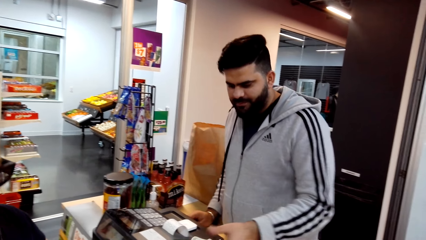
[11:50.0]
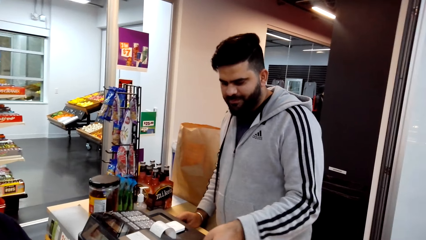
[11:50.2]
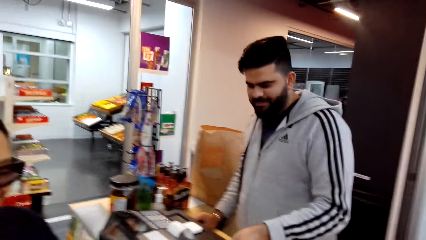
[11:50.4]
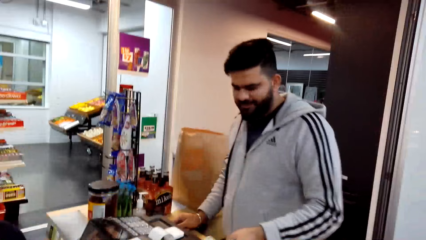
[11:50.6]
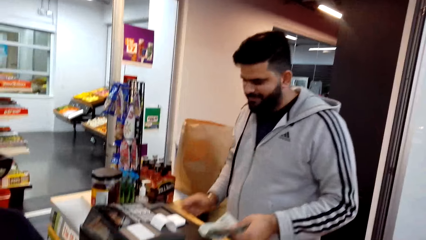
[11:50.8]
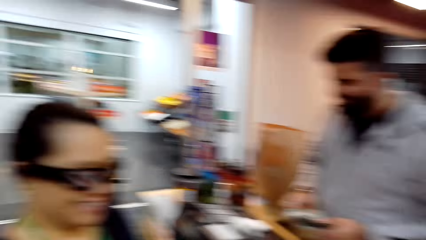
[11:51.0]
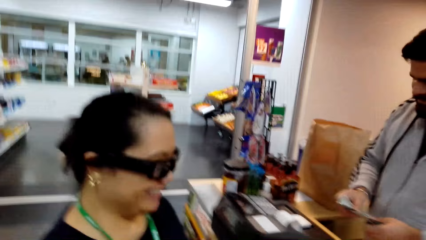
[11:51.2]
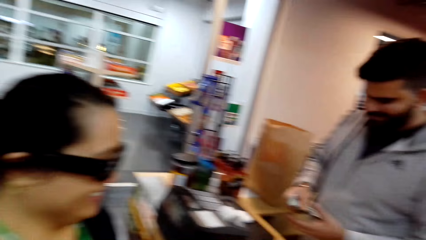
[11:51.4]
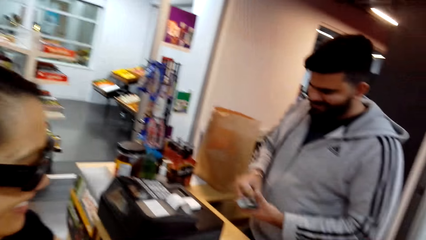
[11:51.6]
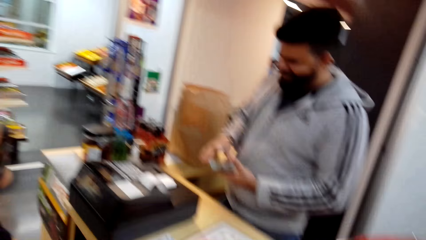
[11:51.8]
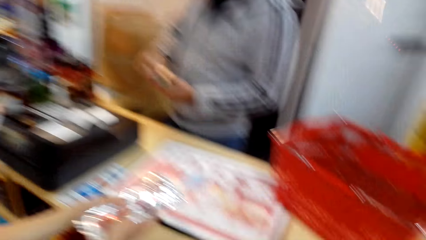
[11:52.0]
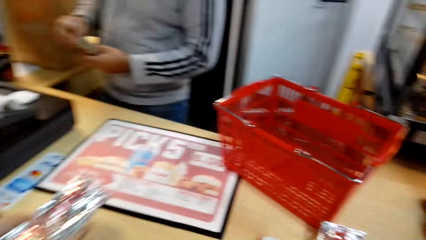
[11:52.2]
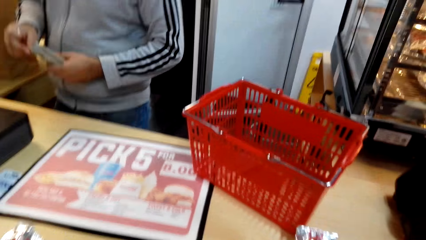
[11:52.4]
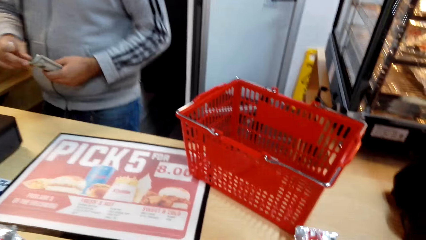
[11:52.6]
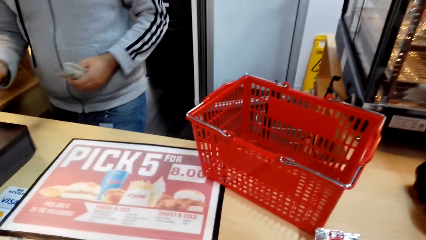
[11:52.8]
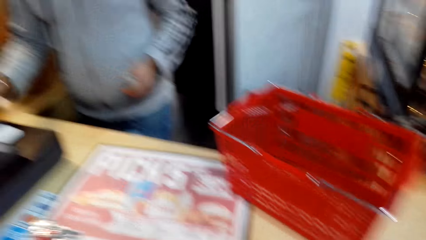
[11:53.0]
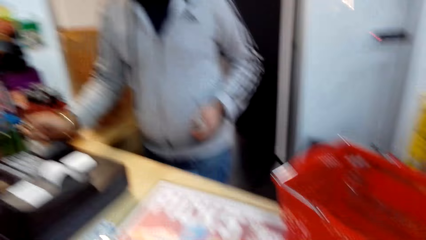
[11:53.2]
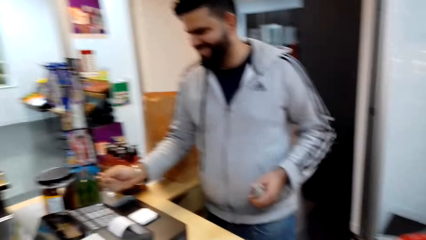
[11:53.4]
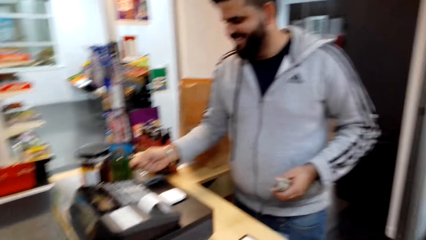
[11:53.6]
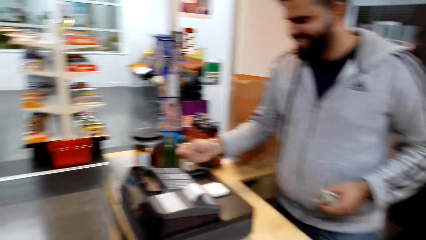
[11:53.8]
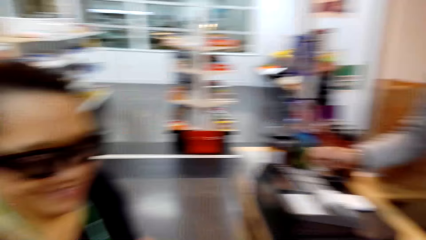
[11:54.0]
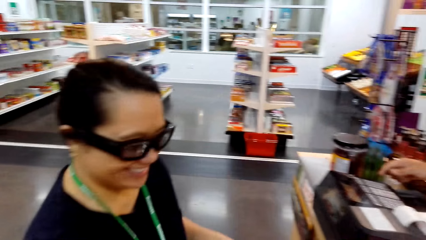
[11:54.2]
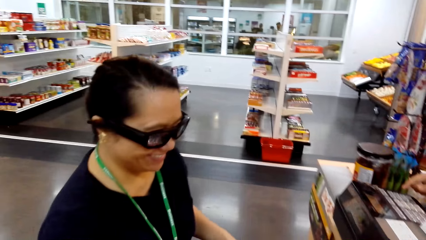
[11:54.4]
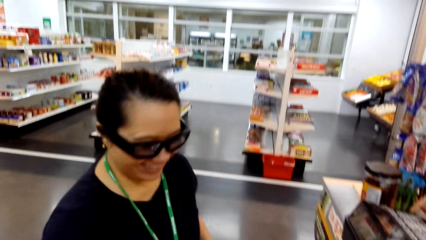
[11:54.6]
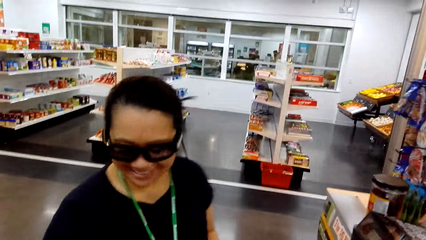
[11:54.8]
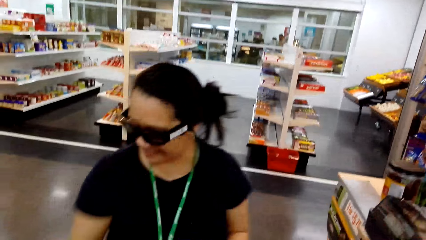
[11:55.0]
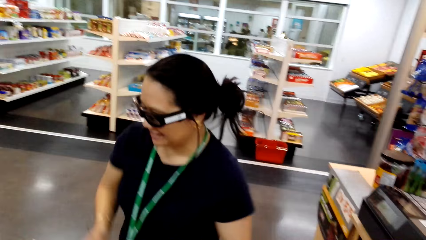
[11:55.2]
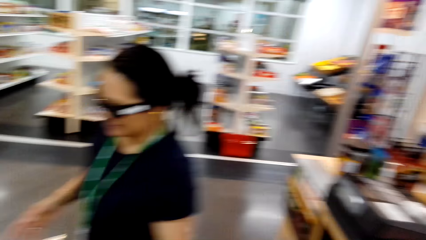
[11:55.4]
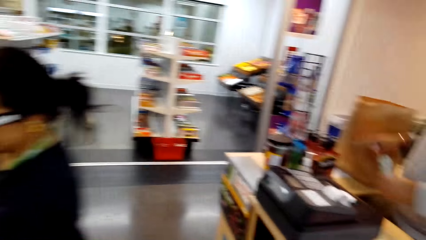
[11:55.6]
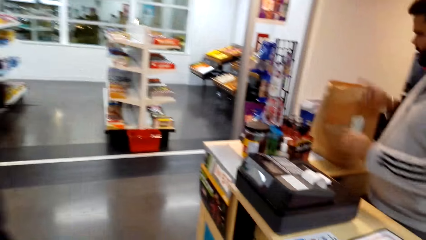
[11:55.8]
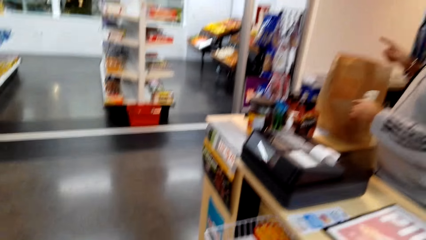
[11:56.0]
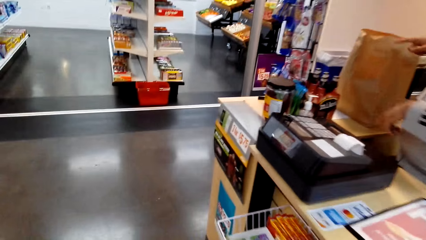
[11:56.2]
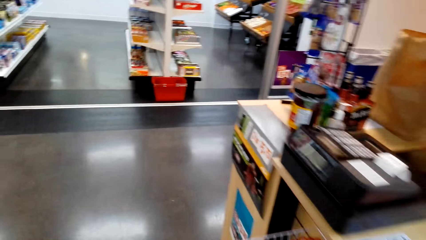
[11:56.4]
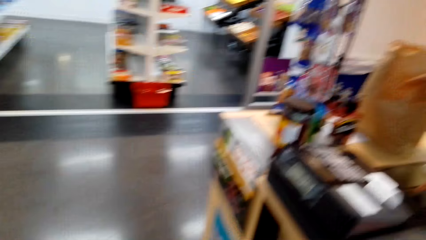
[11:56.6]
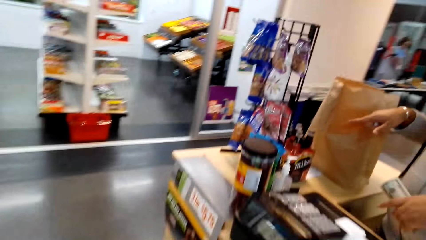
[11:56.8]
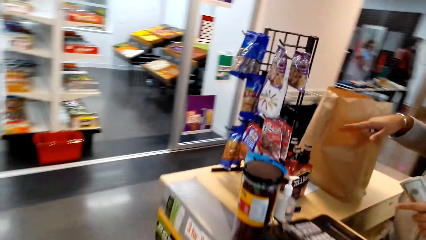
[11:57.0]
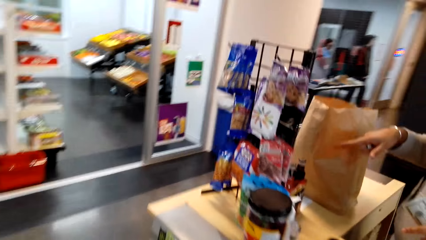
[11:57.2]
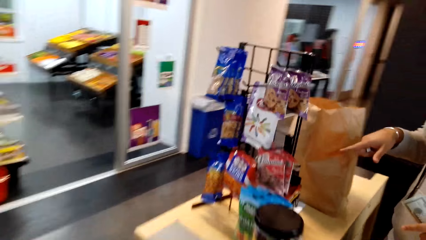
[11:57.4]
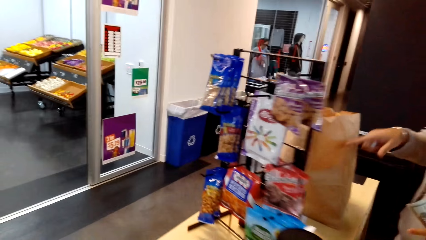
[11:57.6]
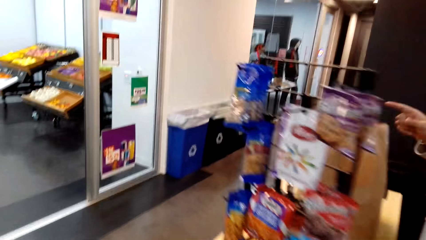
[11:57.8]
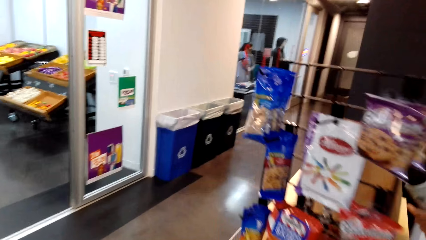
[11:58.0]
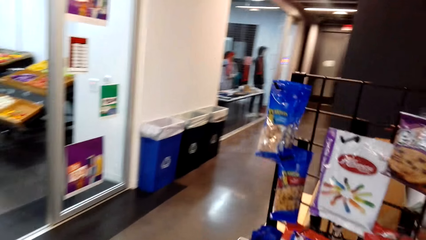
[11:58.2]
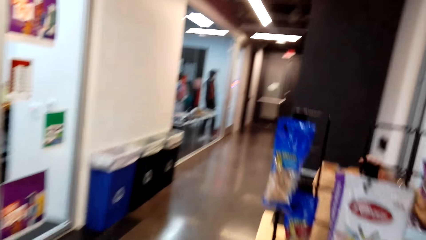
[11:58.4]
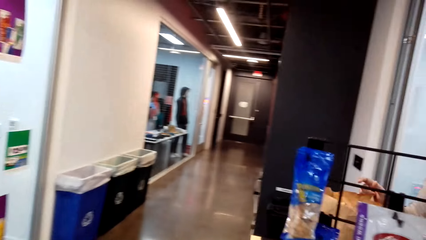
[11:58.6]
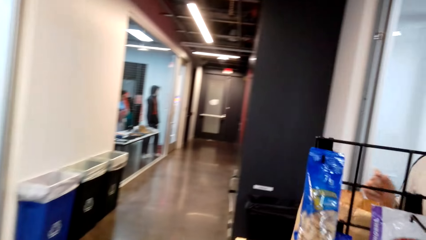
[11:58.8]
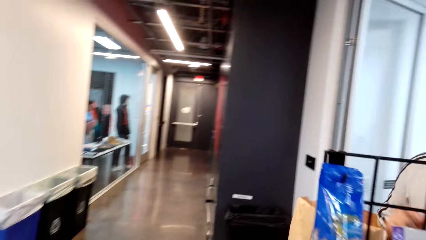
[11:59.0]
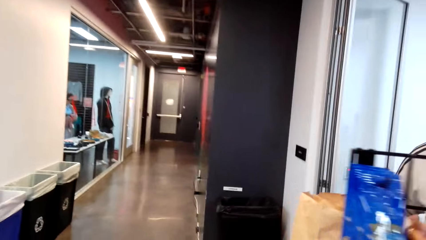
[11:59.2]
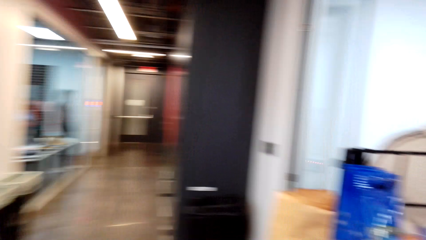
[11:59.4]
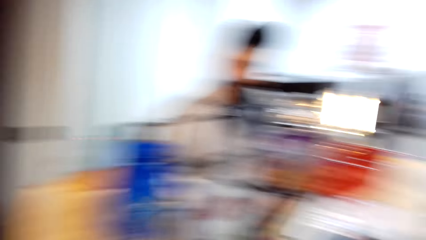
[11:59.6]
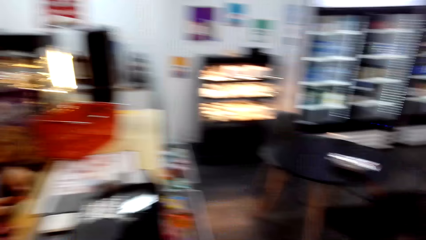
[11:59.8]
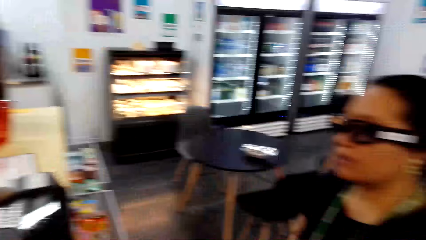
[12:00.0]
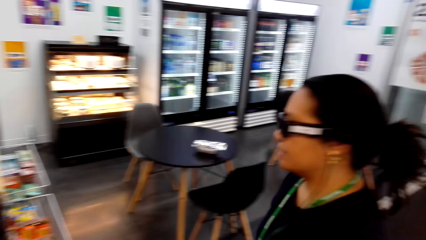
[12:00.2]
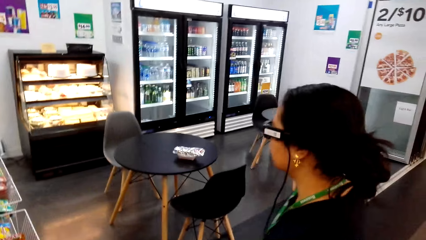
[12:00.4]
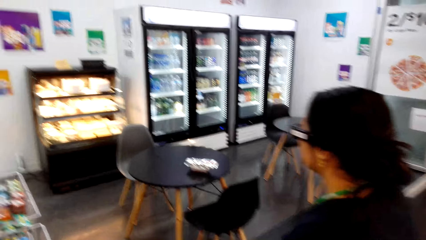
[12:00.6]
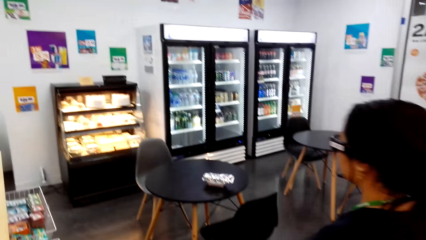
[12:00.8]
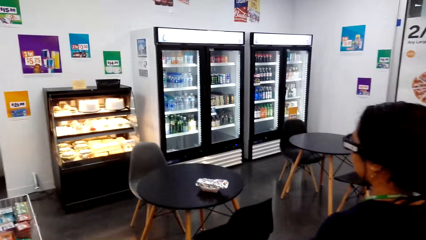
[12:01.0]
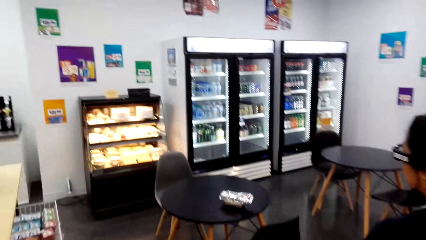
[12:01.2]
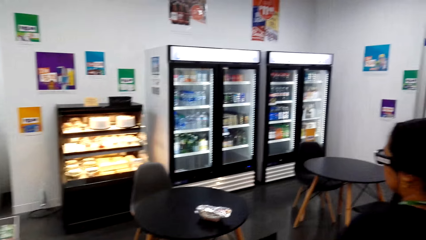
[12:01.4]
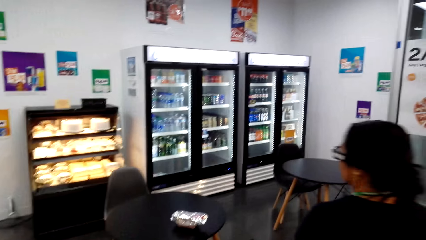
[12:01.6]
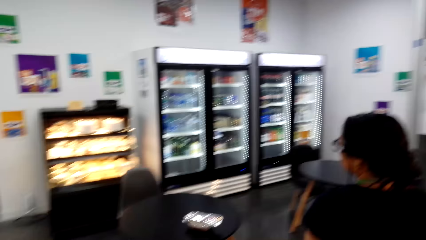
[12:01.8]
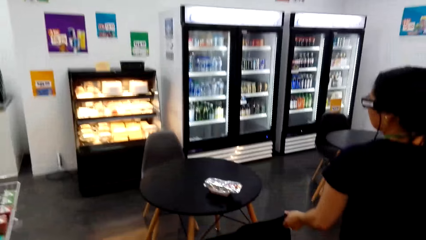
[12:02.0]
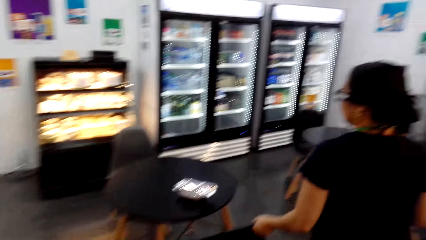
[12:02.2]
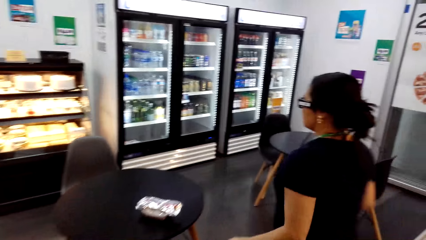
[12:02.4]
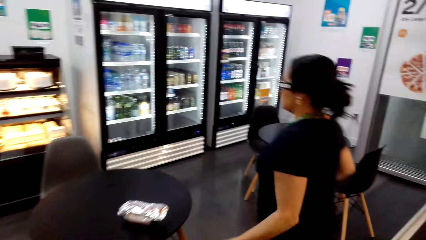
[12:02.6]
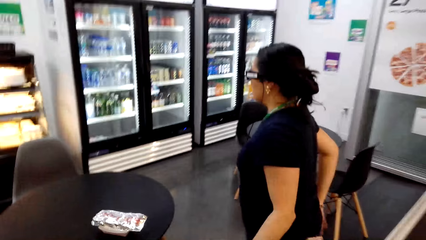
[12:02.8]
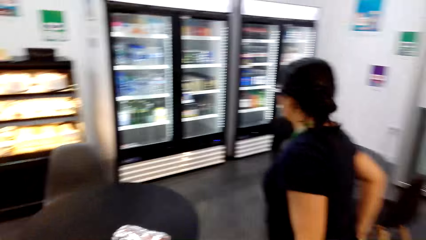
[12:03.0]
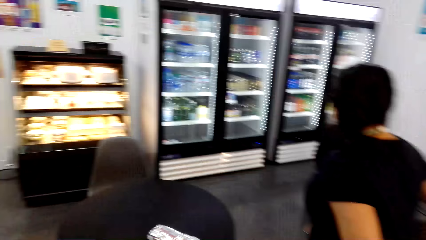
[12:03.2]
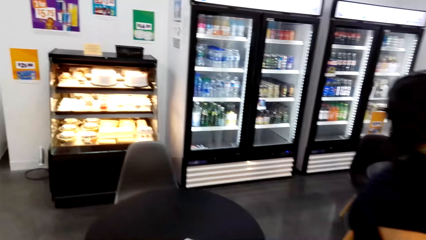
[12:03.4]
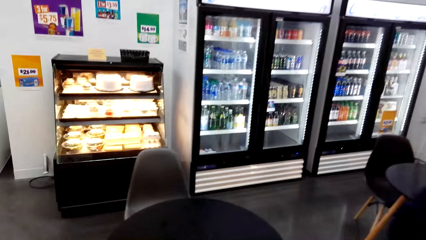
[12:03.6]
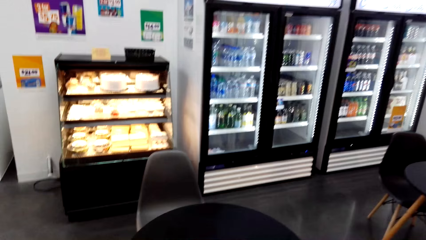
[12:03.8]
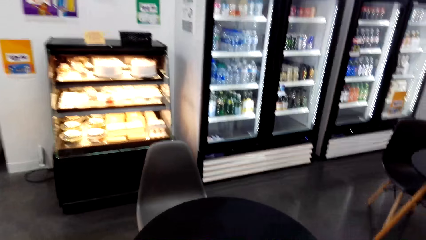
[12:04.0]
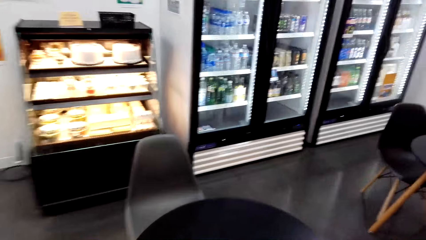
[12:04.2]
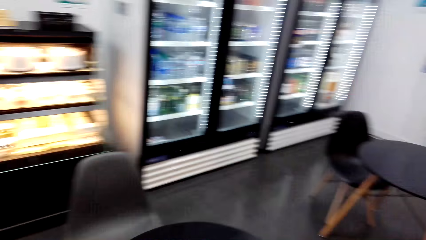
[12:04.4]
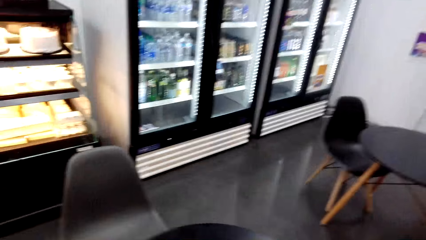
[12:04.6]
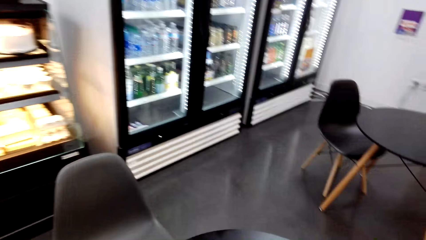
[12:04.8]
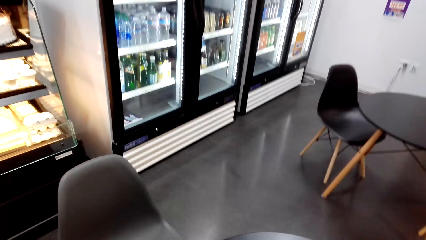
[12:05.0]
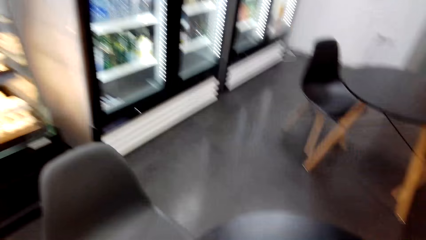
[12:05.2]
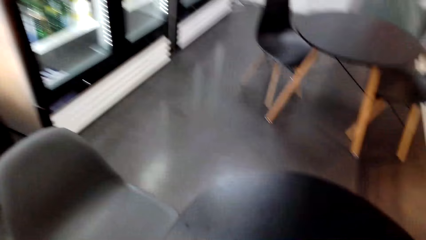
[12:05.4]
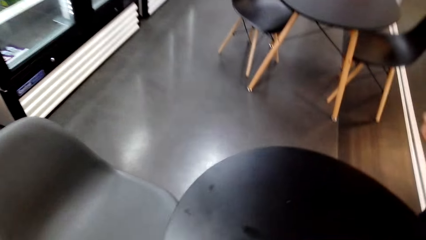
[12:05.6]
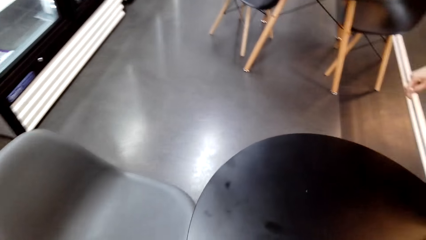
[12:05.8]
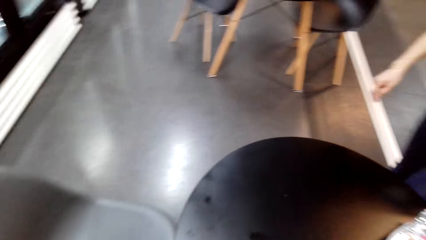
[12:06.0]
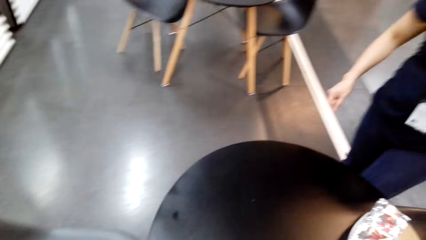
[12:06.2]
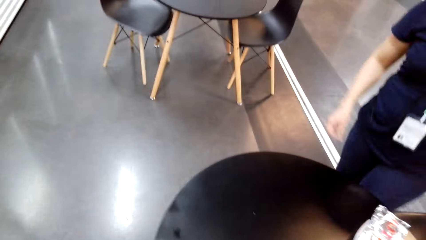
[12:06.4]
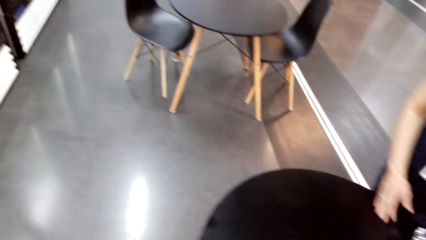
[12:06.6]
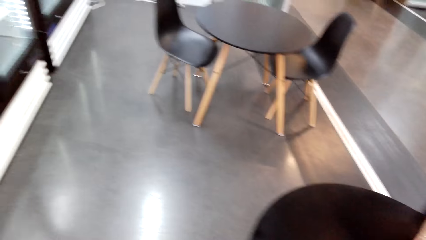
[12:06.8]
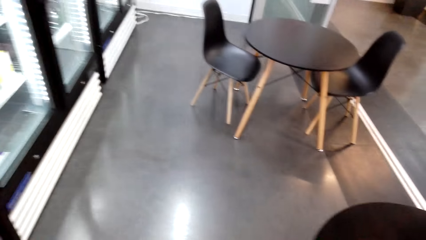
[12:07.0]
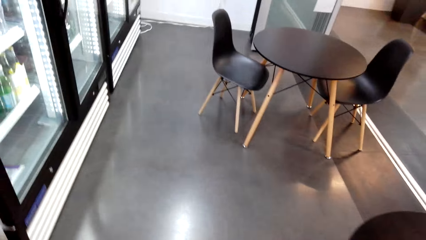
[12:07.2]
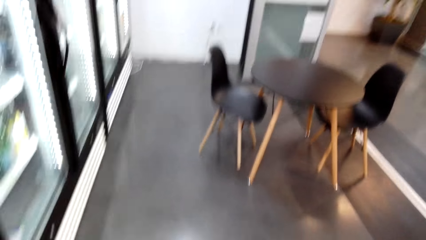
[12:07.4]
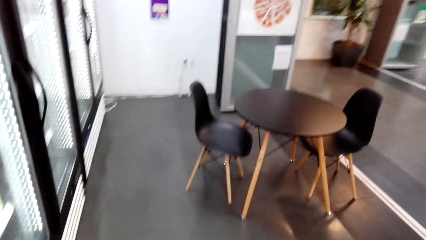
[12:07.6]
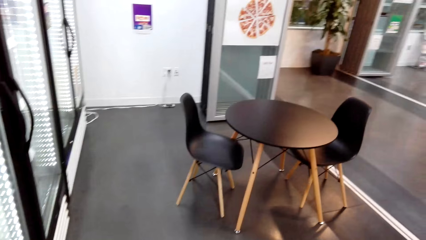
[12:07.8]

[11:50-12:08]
The cashier picks the money from the woman. The woman talks to the cashier. She laughs. The camera wearer laughs. The cashier holds the money with his left hand. The camera wearer talks to the cashier. The cashier talks to the camera wearer. The camera wearer looks around. The woman talks to the cashier. The cashier talks to the woman. He talks to the woman again. The camera wearer walks. The woman talks to the cashier. The camera wearer talks to the cashier. They look around. The woman talks to the cashier. The camera wearer talks to the cashier and walks. The cashier talks to the camera wearer. The camera wearer walks towards the chair.
